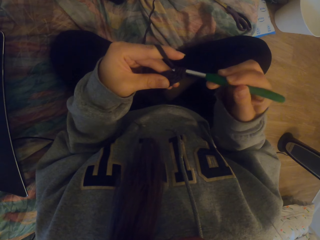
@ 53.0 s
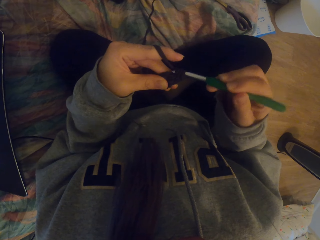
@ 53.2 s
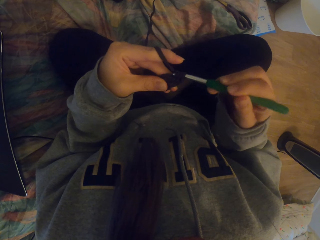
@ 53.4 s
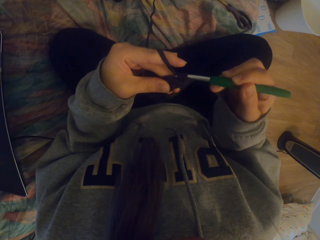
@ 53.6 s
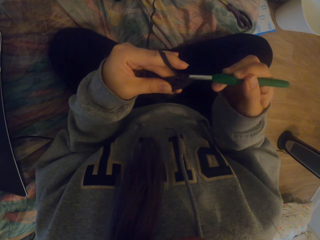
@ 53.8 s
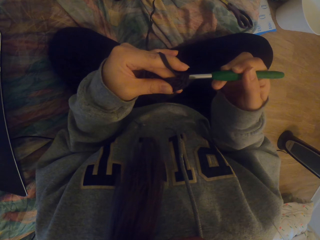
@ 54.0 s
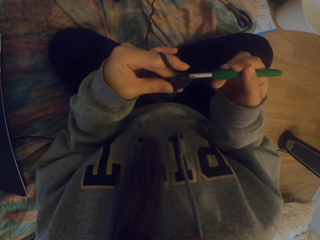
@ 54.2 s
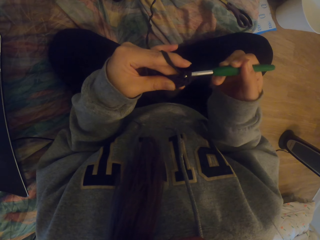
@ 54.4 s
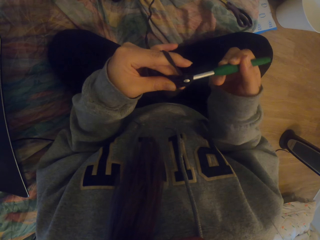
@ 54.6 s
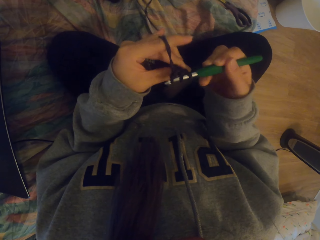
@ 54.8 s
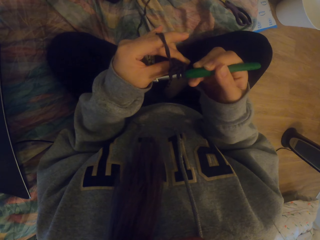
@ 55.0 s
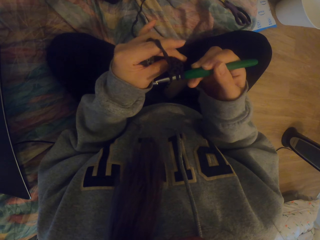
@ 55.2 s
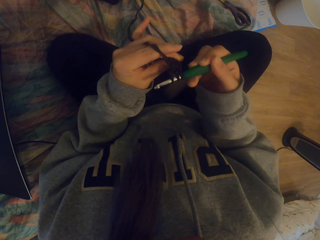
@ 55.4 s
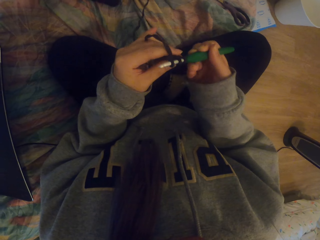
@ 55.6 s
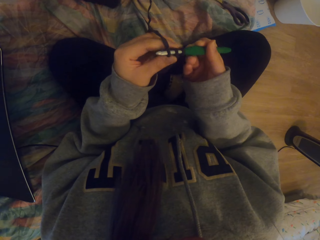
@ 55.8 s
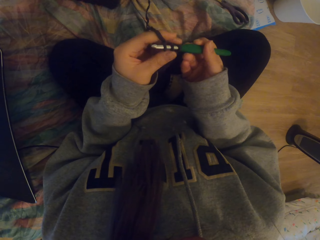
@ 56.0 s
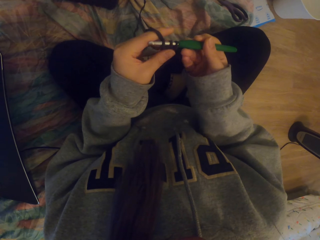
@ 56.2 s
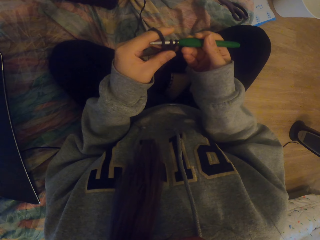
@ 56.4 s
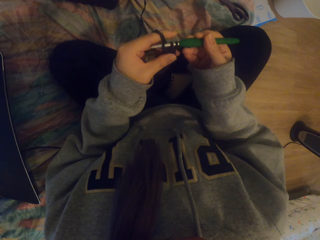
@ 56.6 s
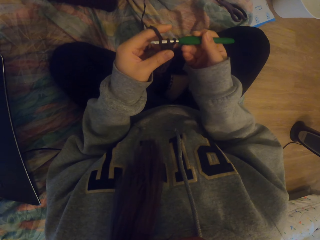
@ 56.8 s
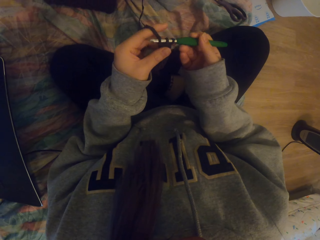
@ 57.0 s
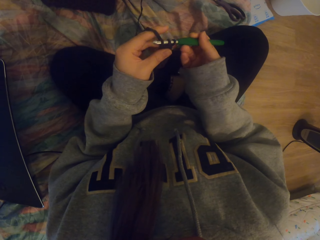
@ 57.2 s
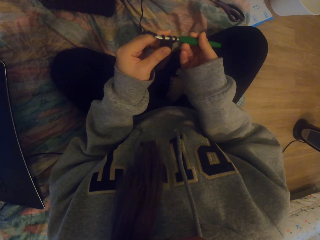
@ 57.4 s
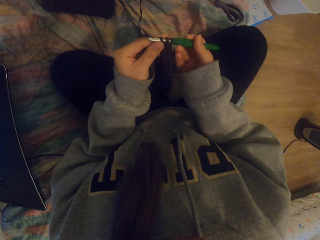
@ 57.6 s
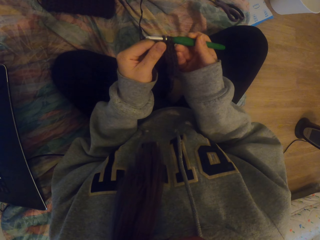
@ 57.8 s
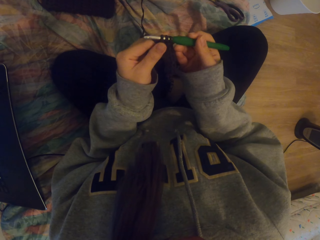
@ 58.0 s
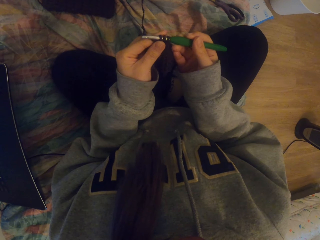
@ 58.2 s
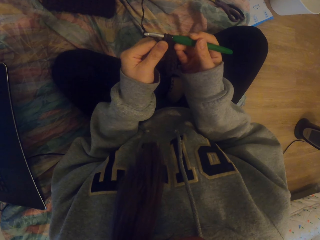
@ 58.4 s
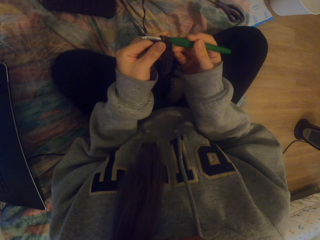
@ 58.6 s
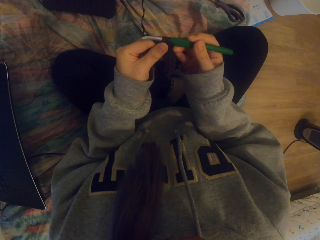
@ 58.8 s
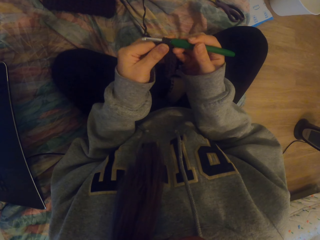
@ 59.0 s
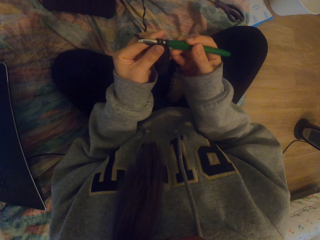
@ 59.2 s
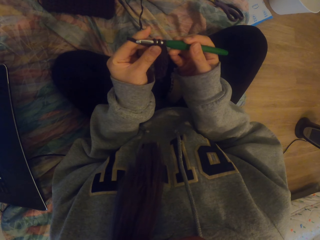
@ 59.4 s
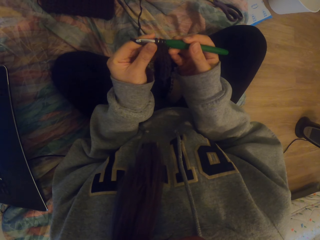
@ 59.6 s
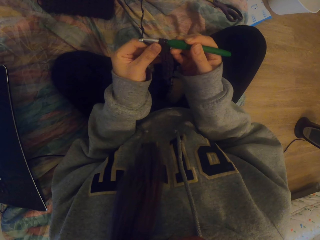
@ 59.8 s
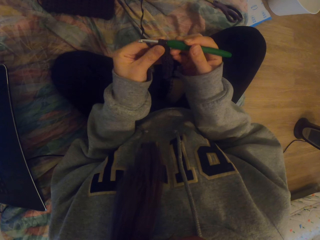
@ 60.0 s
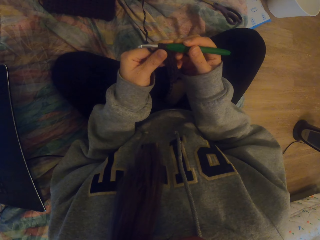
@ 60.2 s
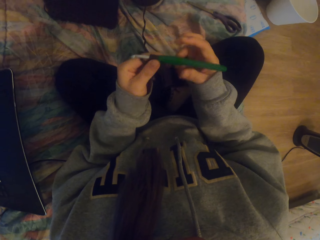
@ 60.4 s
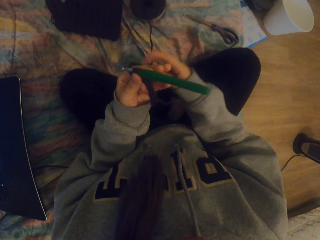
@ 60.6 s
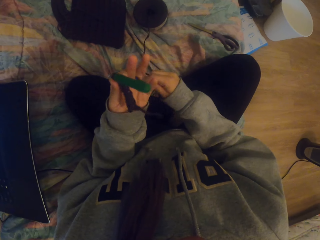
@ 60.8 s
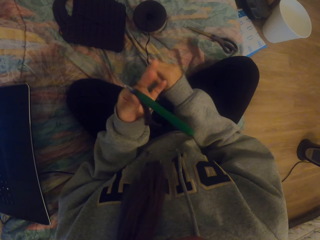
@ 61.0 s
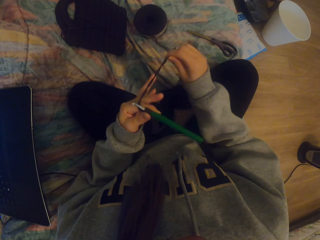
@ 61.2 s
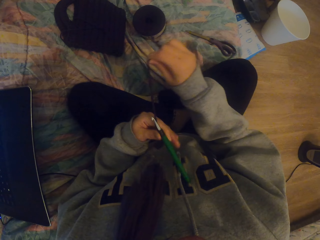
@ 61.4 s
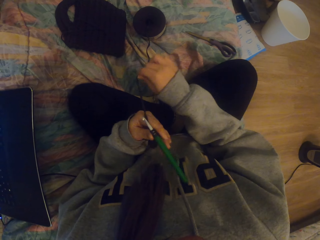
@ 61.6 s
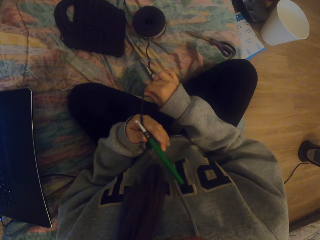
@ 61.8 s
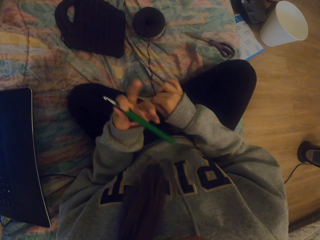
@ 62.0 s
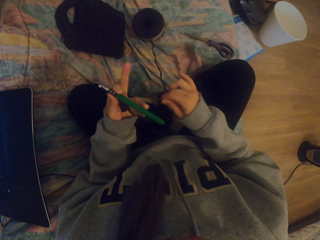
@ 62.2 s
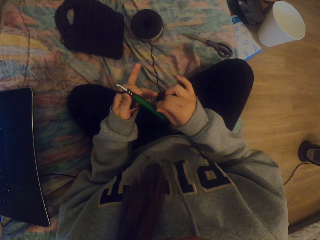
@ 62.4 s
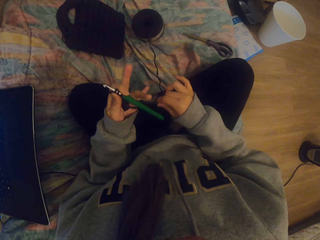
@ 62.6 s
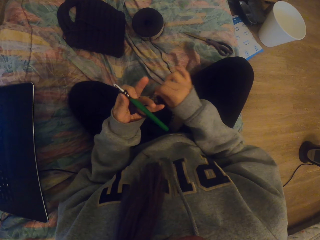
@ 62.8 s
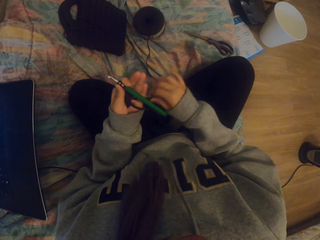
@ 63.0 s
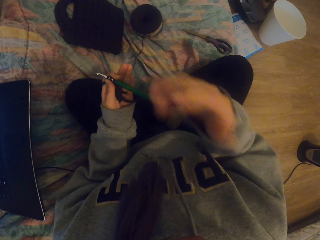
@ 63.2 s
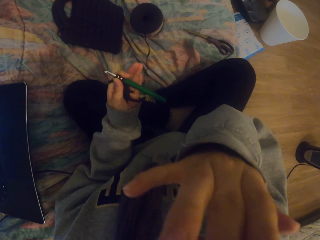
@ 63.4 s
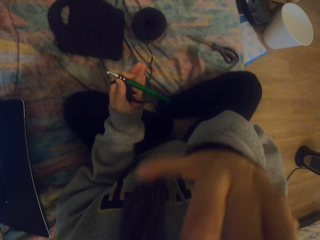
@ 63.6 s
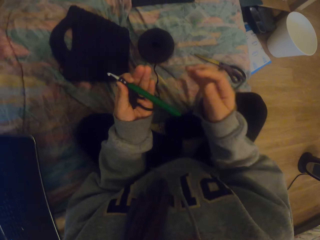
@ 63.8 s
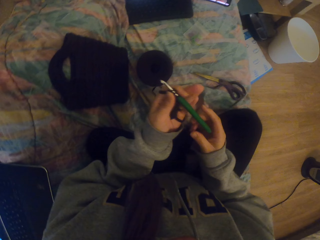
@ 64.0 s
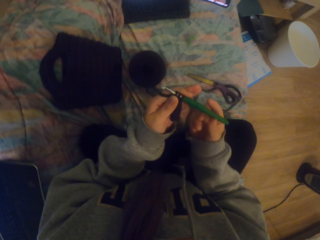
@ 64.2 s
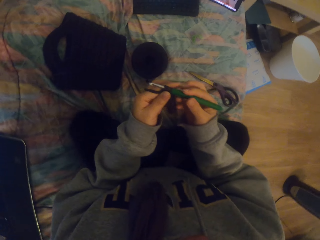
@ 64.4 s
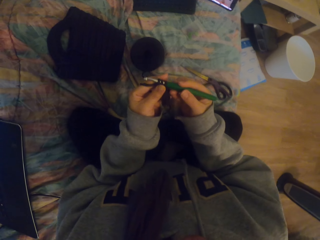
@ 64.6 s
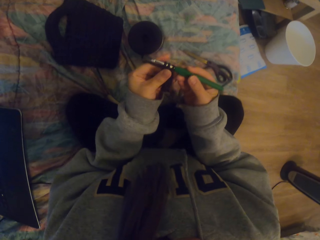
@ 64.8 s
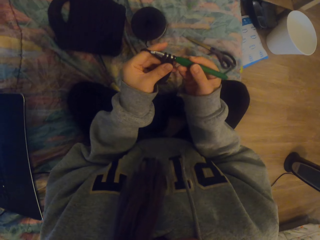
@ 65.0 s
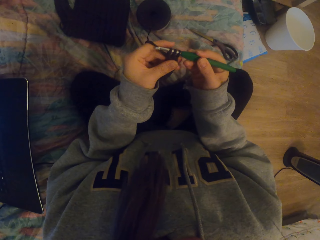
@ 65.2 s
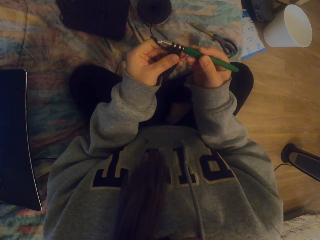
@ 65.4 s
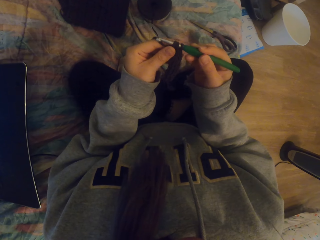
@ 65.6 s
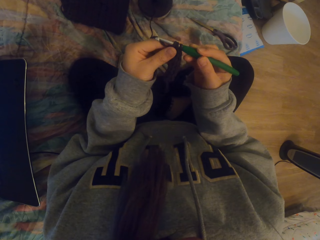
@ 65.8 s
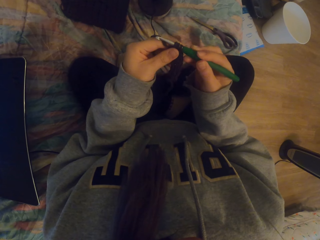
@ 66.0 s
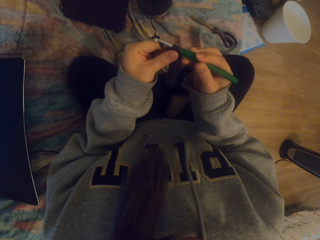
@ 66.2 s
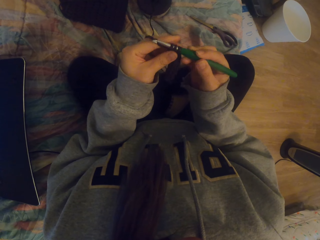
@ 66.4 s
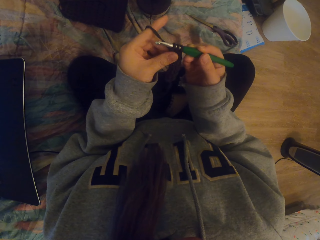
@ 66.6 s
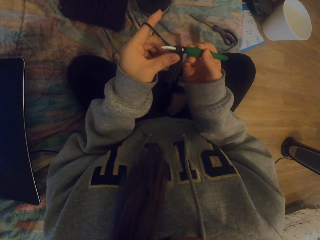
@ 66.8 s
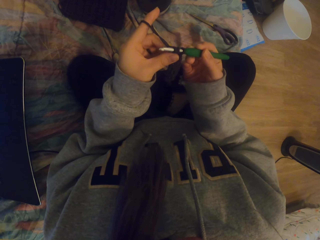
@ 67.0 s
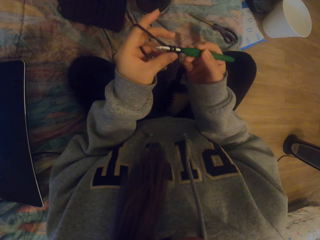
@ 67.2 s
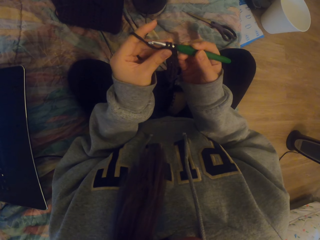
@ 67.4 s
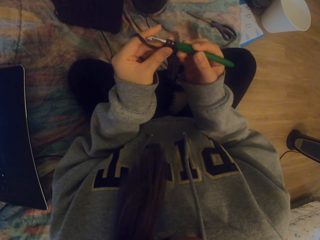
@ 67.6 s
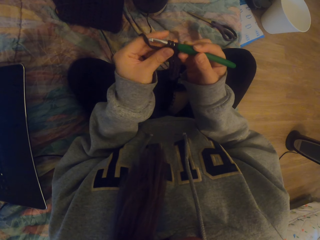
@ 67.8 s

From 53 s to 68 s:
The camera wearer adjusts the knitted fabric with the left hand. They put the crocheting yarn round the left hand fingers. They lift the right hand. They lower the right hand. They hold the crocheting hook with the right hand. They adjust the knitted fabric with the left hand.

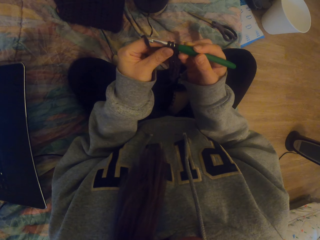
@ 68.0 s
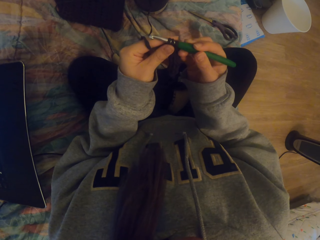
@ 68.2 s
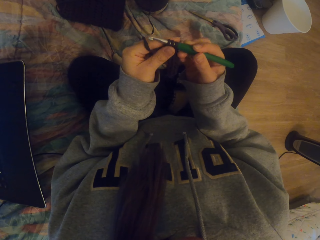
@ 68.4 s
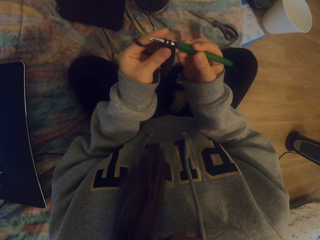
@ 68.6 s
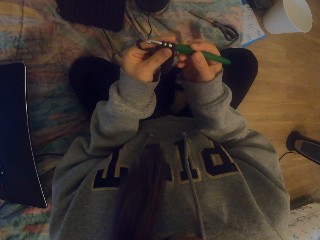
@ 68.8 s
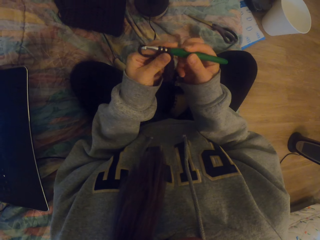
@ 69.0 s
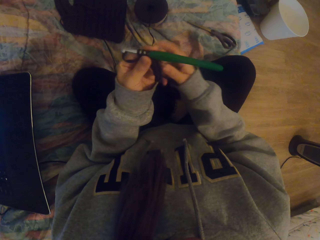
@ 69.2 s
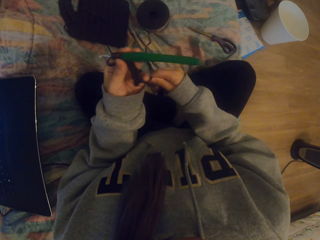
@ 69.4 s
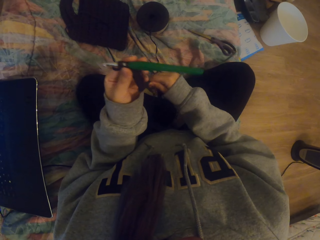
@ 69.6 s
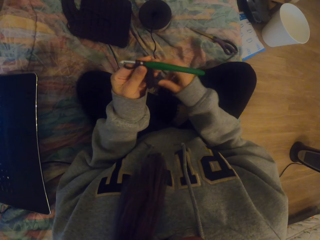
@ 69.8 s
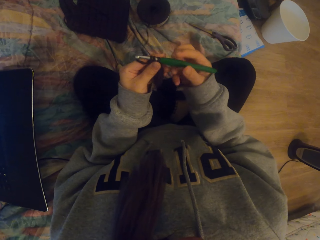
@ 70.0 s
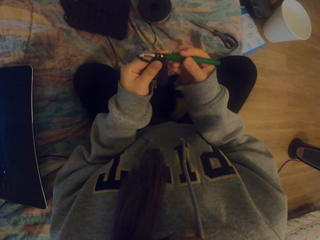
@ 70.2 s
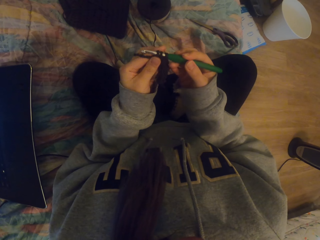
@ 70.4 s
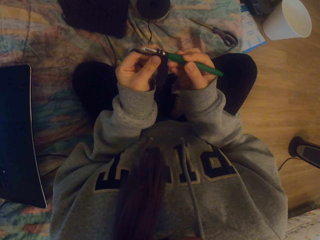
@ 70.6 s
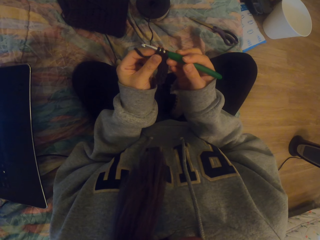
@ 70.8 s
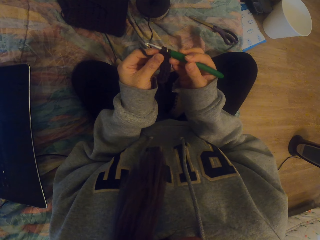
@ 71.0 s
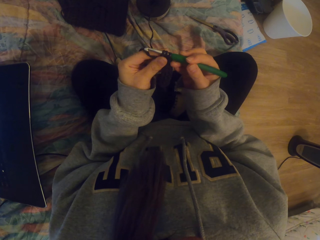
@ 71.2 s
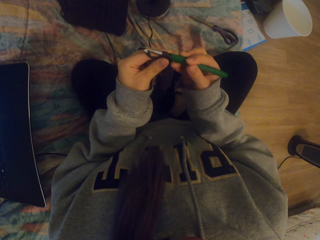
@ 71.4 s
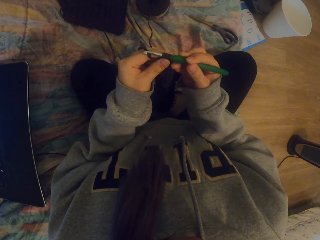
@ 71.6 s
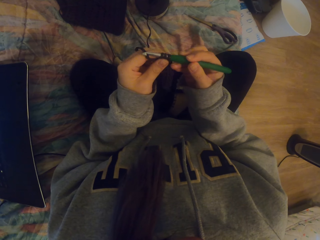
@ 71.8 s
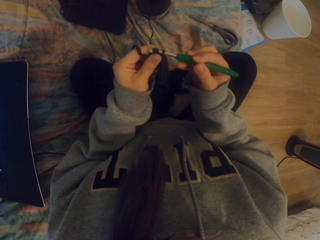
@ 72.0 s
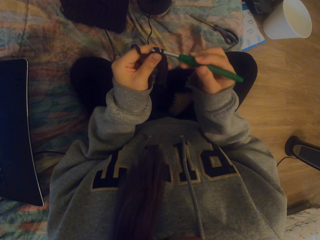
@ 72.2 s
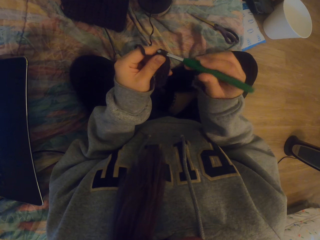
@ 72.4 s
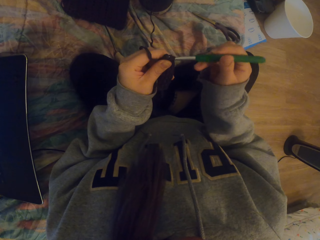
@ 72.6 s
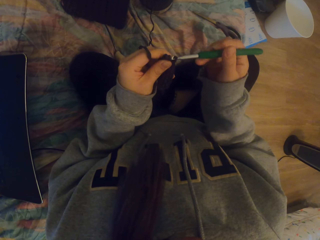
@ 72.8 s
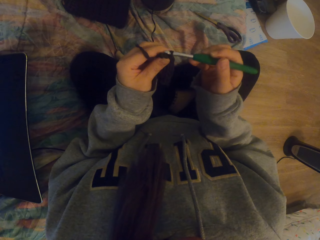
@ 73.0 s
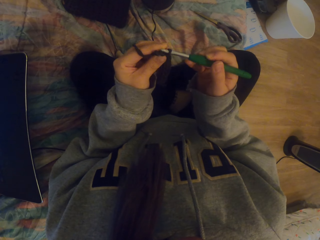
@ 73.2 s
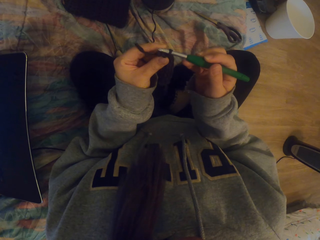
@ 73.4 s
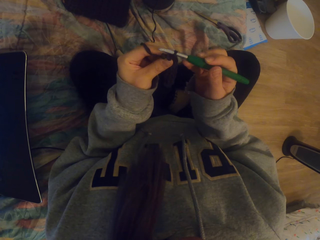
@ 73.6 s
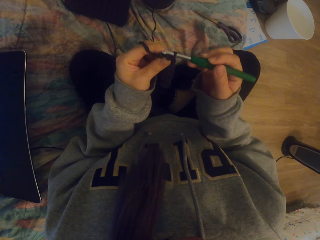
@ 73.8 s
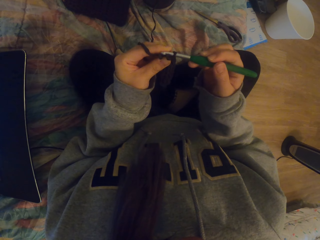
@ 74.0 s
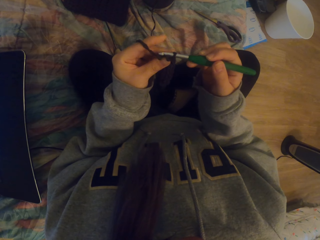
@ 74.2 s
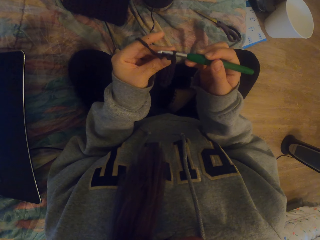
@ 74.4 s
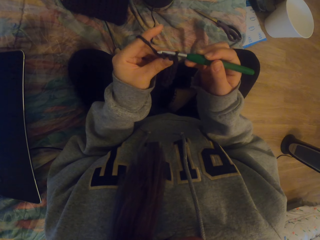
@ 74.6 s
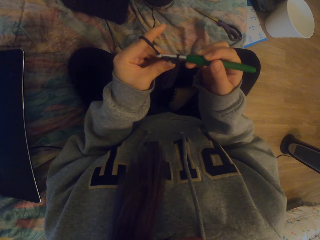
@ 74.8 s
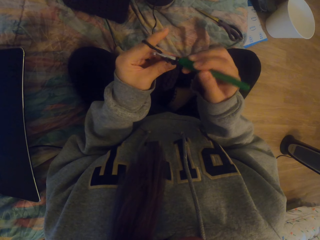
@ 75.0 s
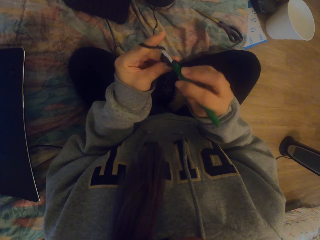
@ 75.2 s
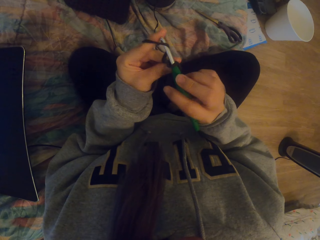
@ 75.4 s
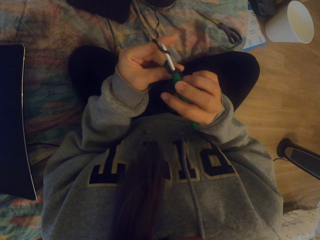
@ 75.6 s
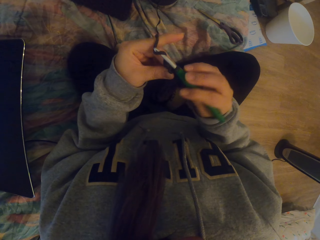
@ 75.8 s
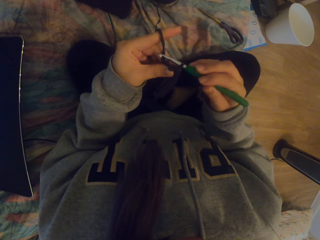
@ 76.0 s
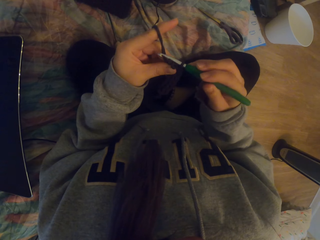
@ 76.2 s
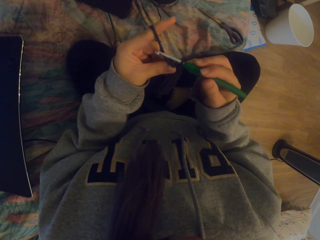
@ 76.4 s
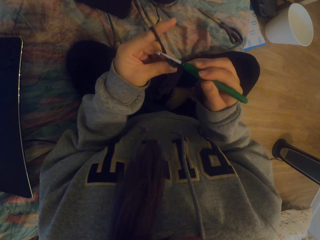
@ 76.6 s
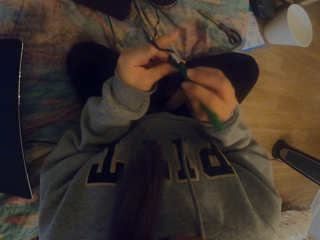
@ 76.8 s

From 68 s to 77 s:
The camera wearer tightens the crocheting yarn with the right hand. They knit the fabric.
